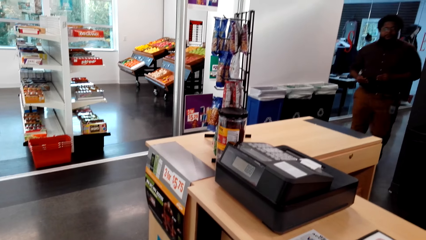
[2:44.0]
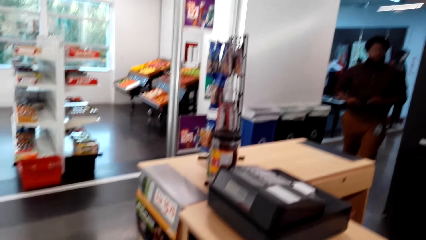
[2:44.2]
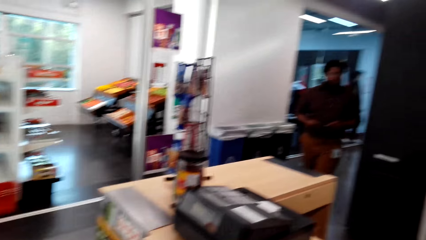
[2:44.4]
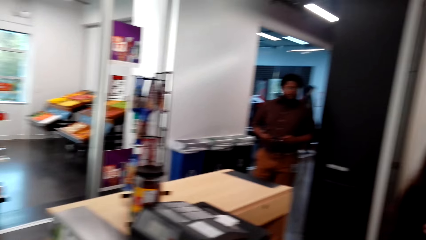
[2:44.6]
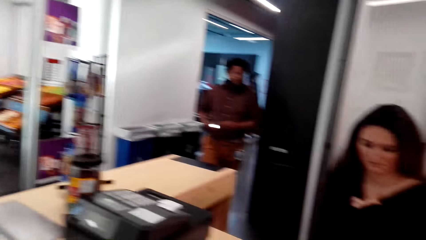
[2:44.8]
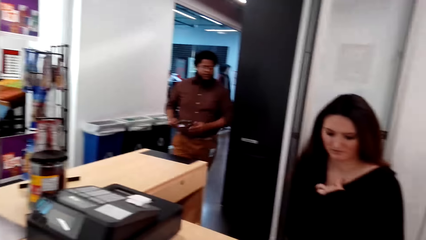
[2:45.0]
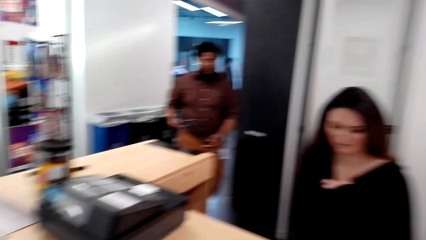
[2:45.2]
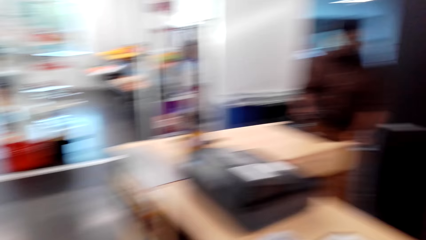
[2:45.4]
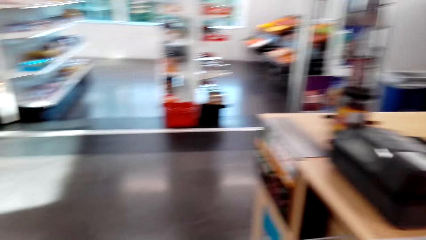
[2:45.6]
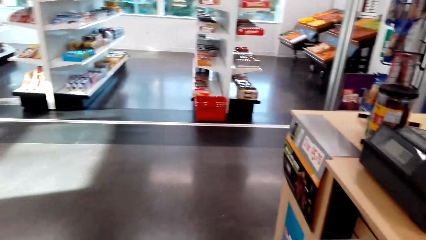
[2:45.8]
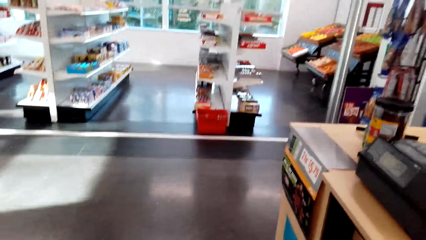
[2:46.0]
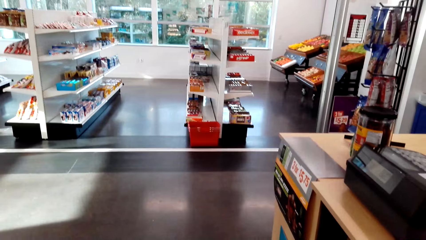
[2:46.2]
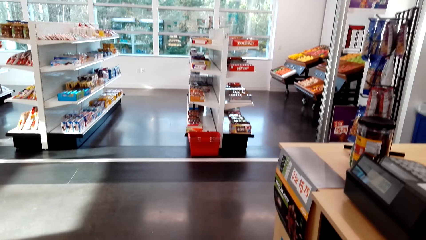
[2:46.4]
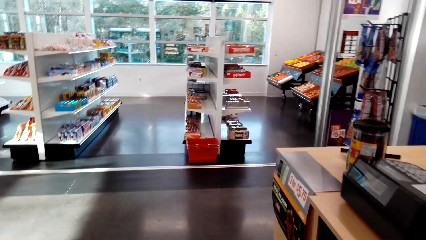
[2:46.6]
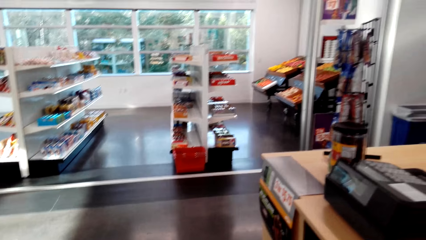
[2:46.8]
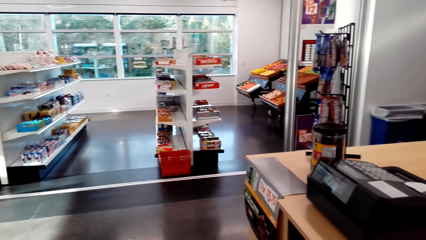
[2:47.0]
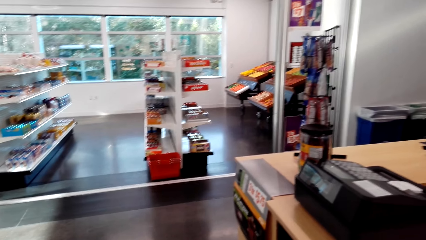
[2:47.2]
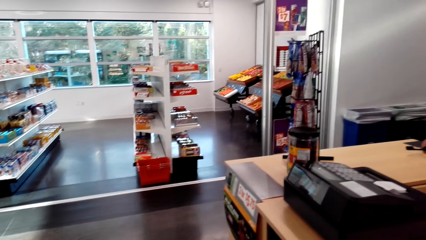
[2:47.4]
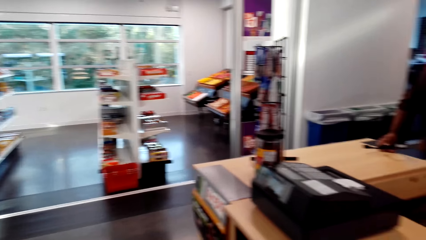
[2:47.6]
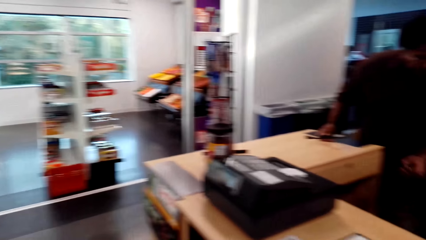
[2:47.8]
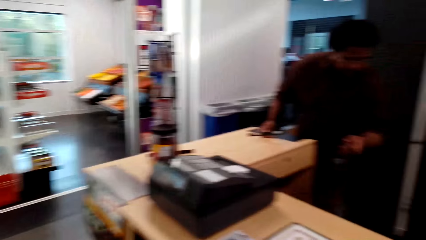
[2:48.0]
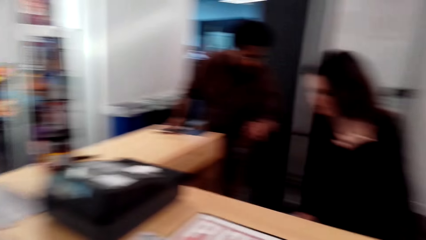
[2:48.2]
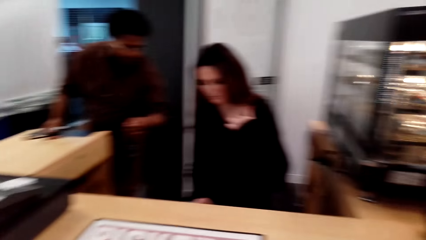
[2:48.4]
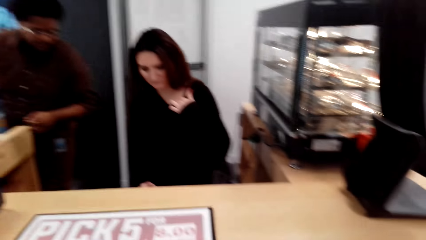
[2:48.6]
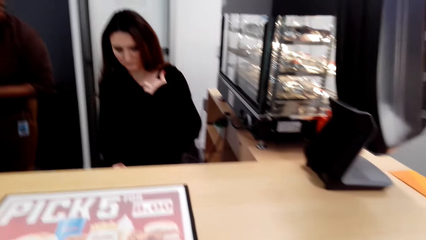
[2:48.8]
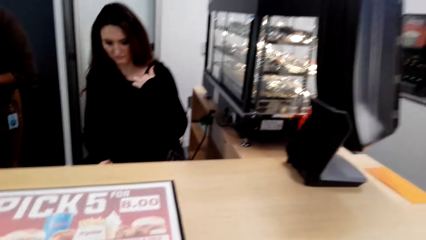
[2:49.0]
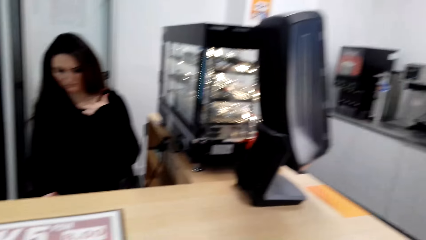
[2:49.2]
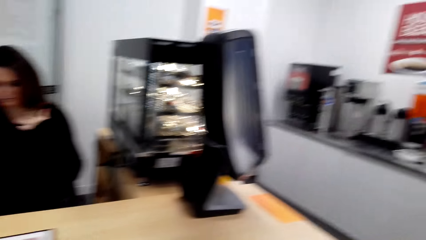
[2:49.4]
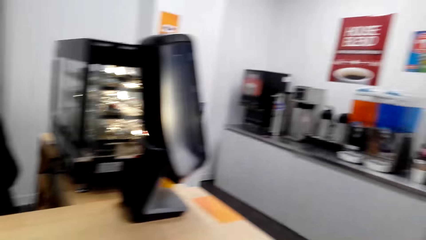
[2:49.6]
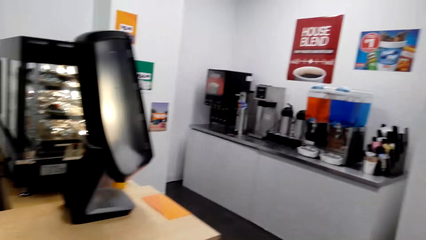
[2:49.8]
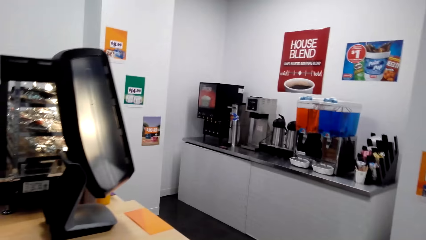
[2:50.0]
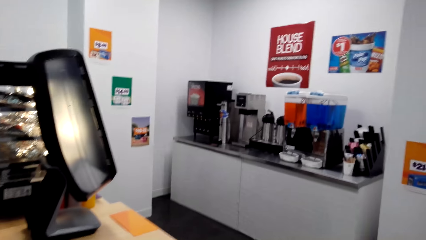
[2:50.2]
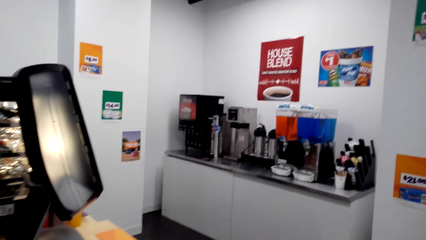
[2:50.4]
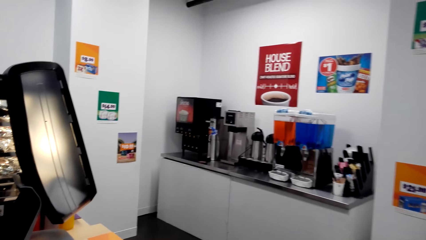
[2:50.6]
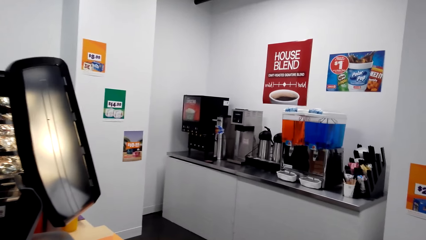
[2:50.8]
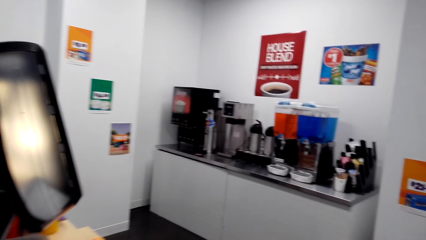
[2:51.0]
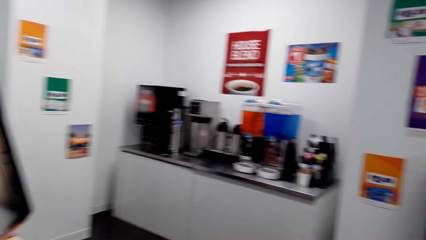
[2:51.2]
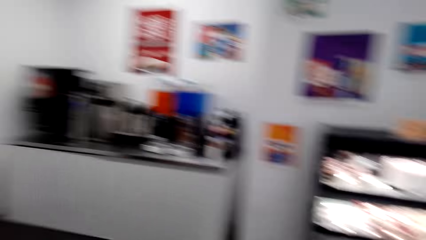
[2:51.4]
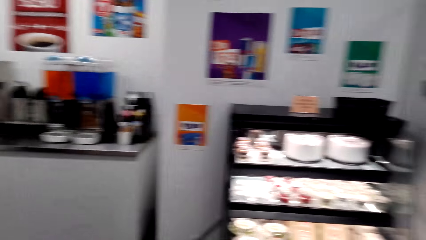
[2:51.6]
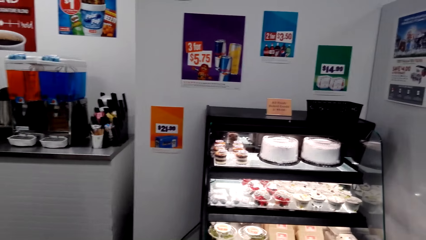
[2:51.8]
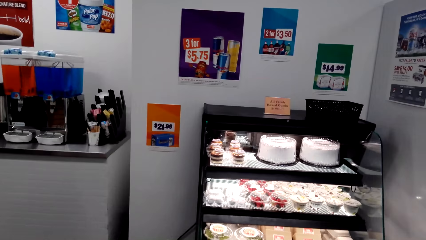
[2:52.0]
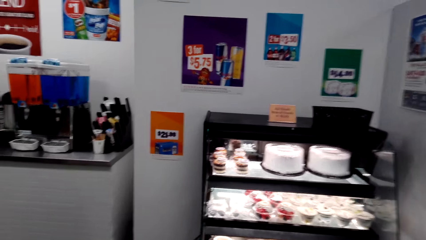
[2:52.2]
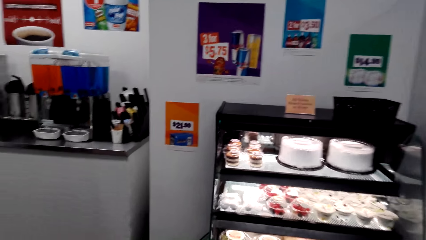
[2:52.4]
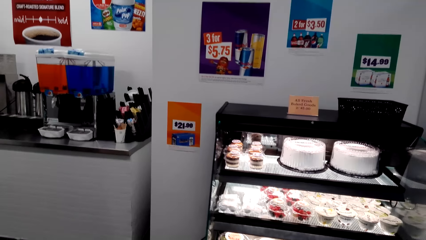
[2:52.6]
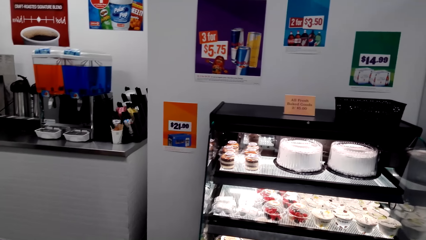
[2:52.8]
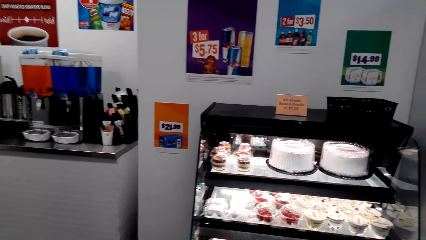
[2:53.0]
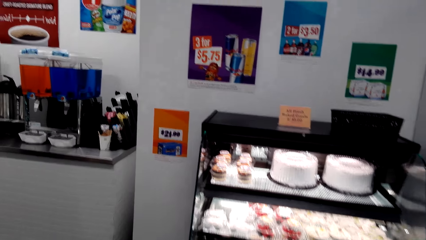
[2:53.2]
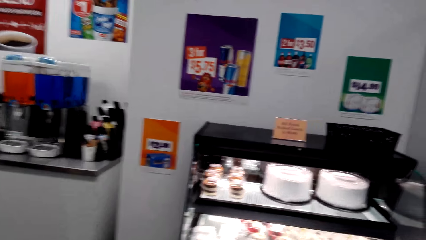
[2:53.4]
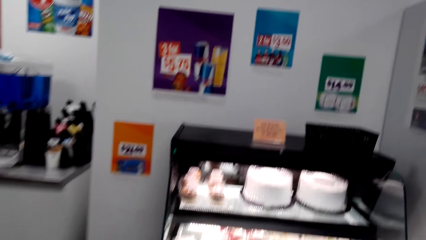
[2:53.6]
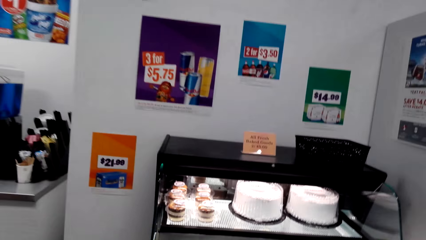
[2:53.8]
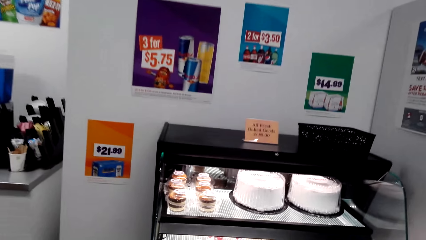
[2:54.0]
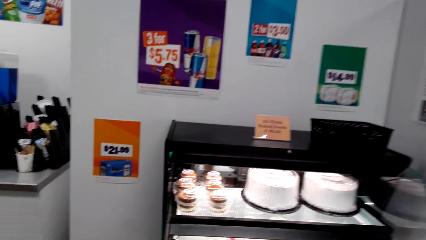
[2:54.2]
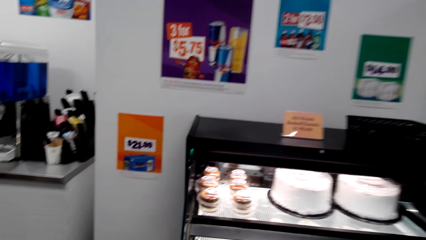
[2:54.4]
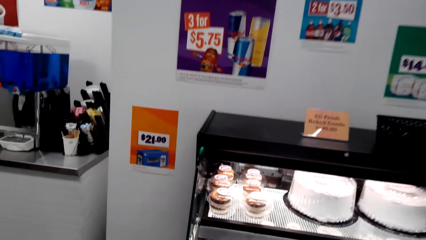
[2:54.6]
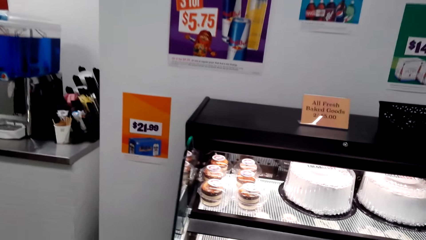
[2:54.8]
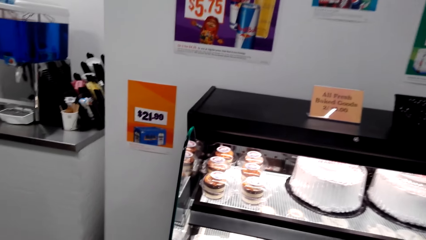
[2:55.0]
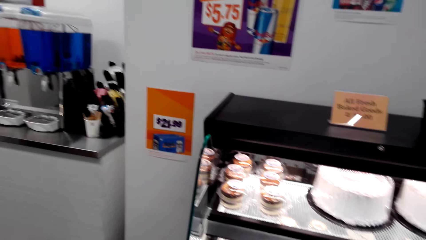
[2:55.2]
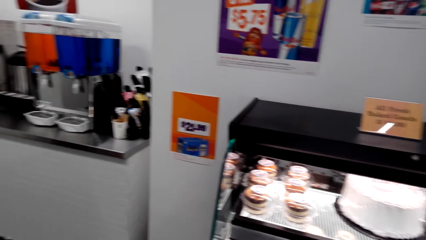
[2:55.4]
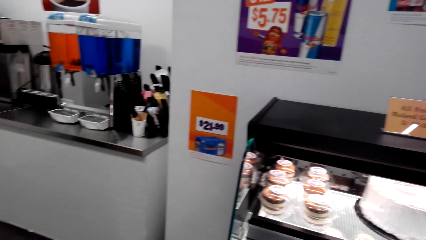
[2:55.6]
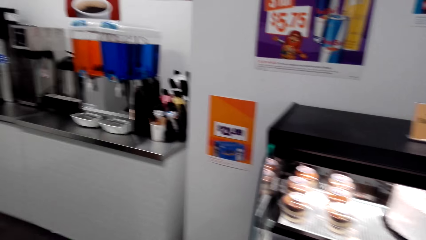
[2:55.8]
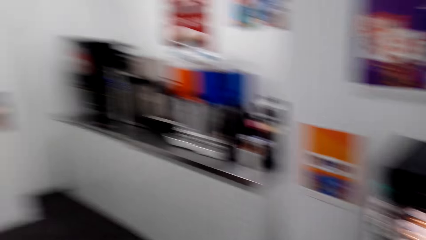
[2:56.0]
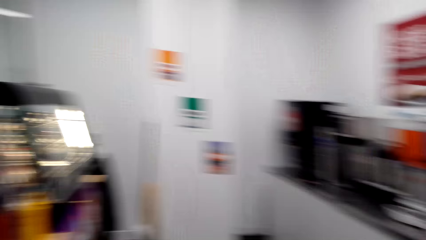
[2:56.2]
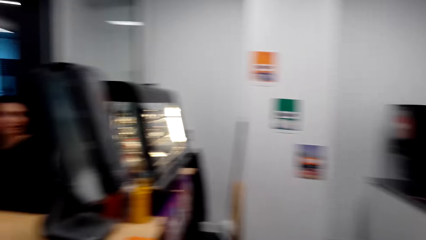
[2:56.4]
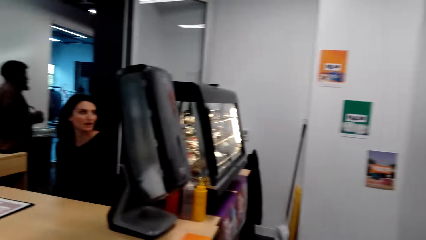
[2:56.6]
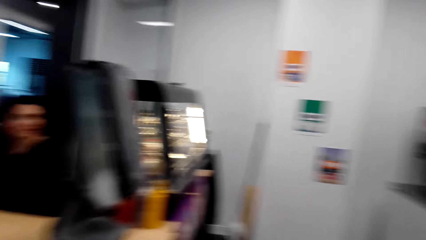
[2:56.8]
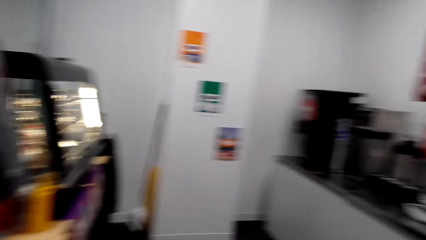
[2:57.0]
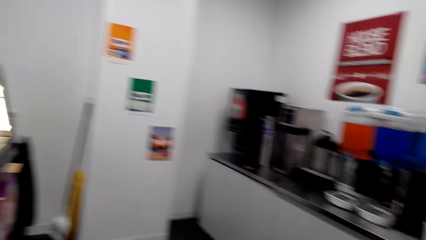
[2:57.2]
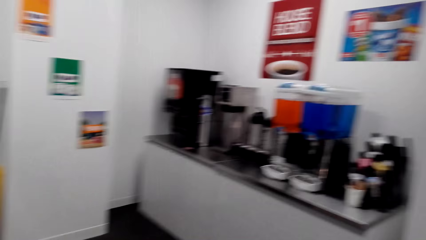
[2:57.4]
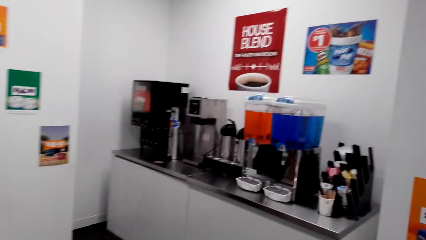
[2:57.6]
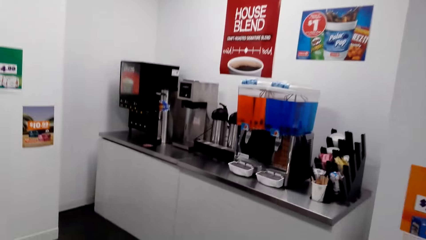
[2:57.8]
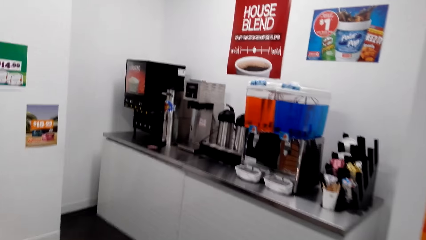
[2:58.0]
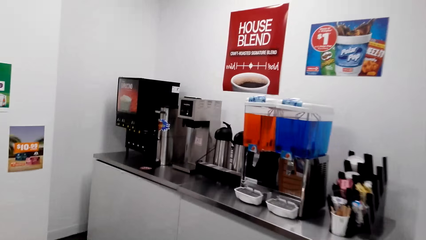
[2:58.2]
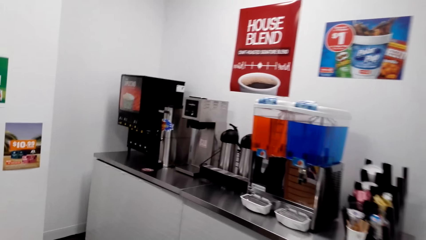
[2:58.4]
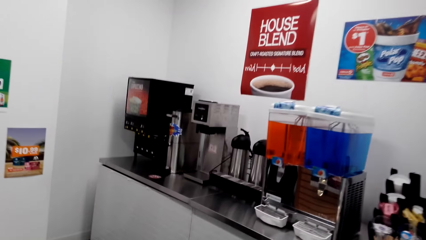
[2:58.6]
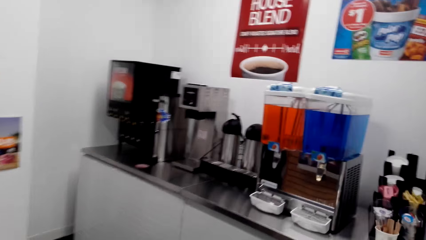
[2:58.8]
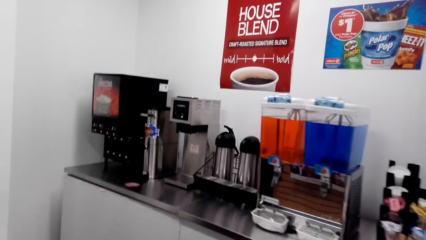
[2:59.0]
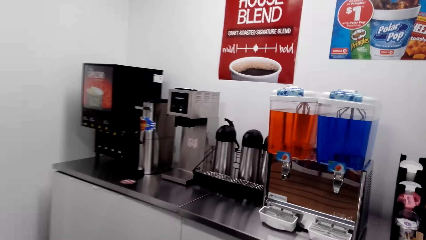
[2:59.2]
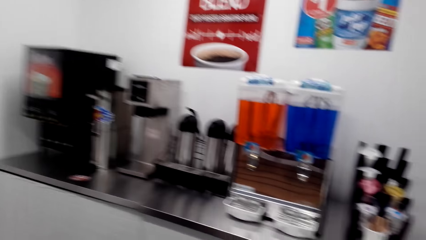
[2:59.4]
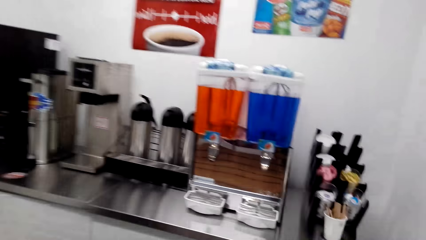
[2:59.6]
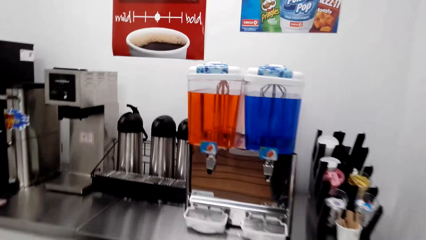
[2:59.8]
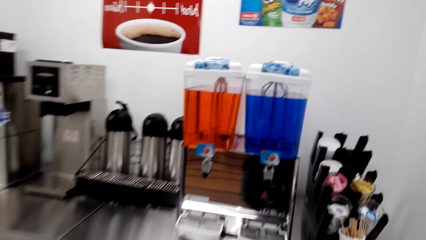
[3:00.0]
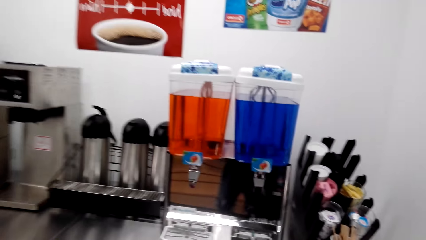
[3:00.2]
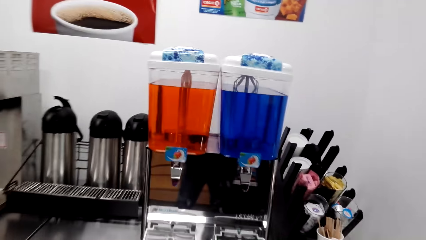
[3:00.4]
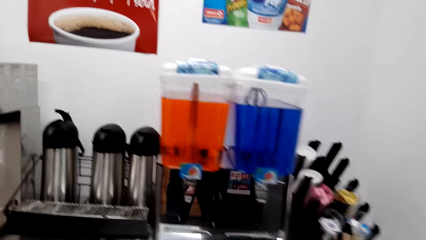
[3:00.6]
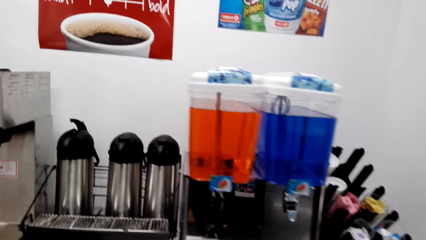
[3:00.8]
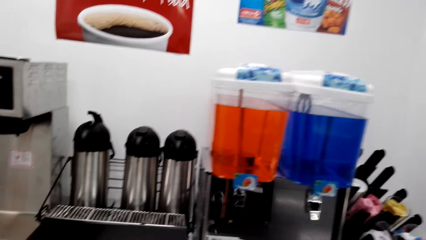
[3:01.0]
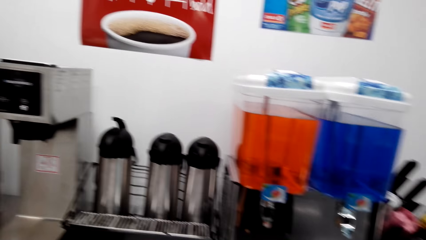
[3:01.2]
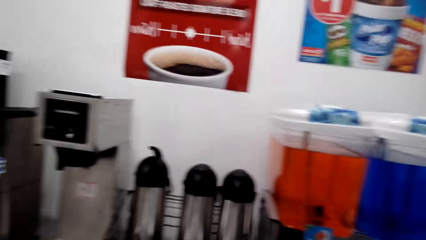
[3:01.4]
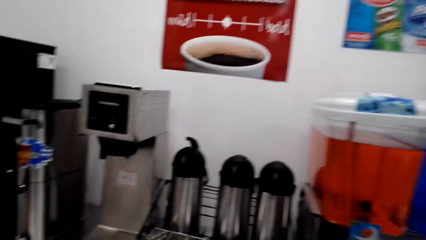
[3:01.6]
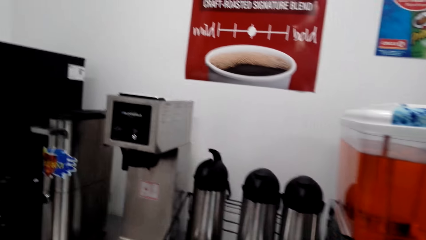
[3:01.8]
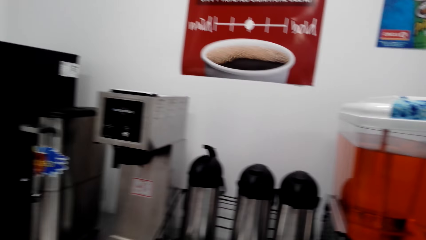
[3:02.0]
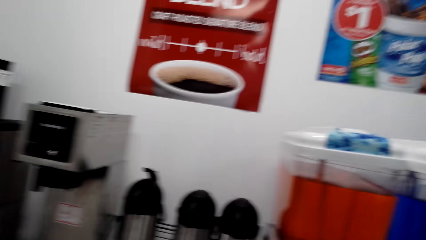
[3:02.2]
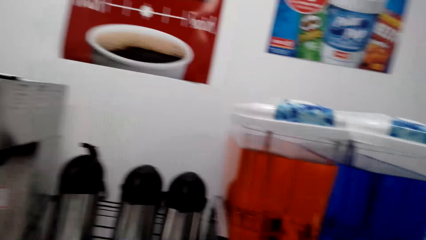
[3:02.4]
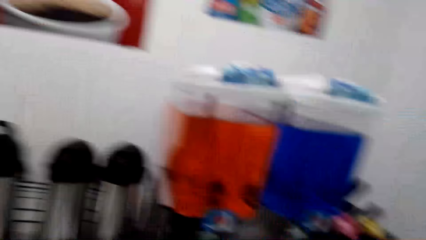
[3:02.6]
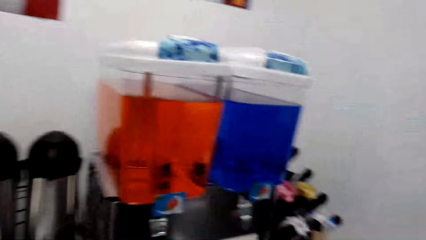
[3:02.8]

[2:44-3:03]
A man walks in the supermarket. A lady sits at the counter. The lady converses with the man. The camera wearer looks around and walks around. The lady converses with the camera wearer. The camera wearer walks around the room.
